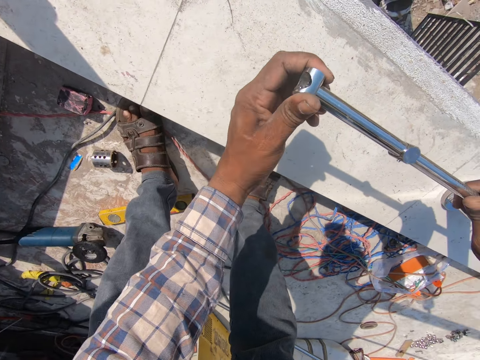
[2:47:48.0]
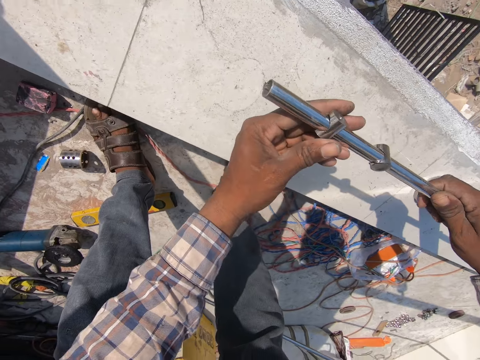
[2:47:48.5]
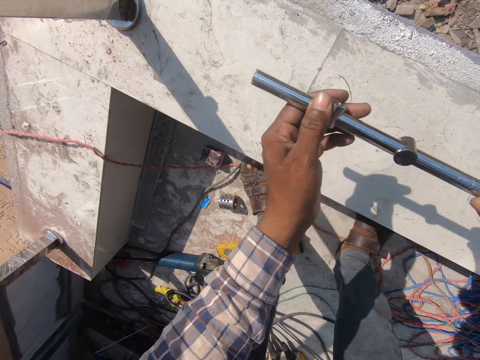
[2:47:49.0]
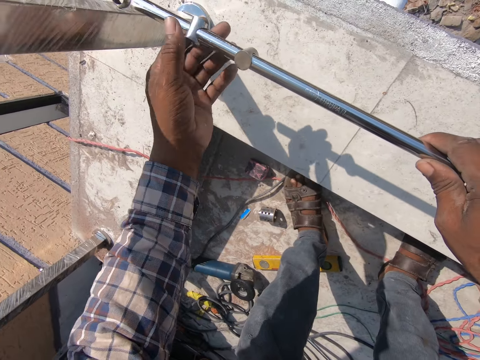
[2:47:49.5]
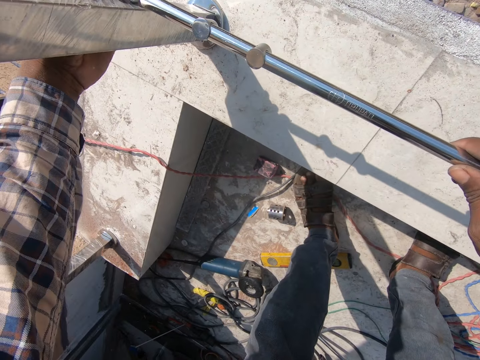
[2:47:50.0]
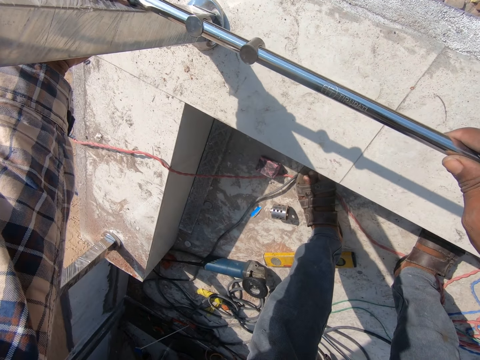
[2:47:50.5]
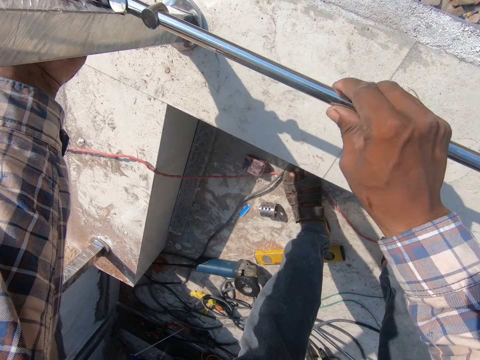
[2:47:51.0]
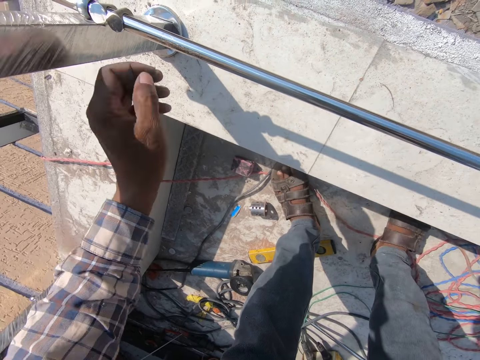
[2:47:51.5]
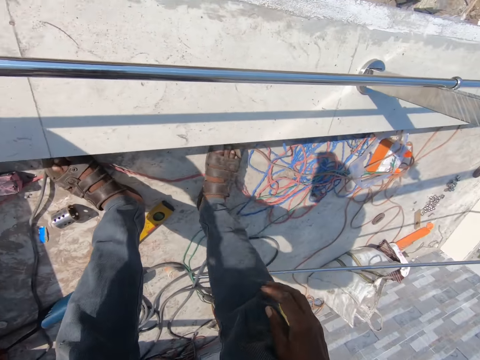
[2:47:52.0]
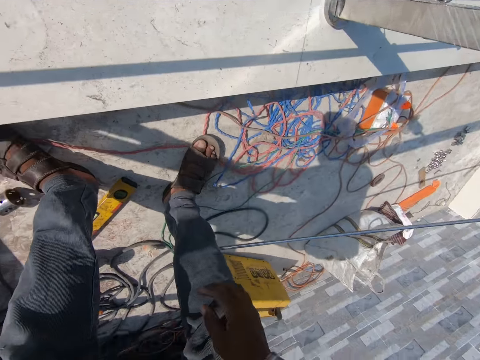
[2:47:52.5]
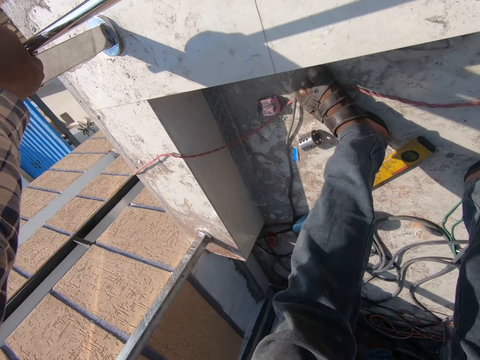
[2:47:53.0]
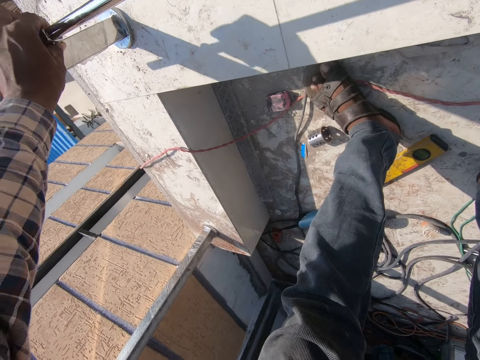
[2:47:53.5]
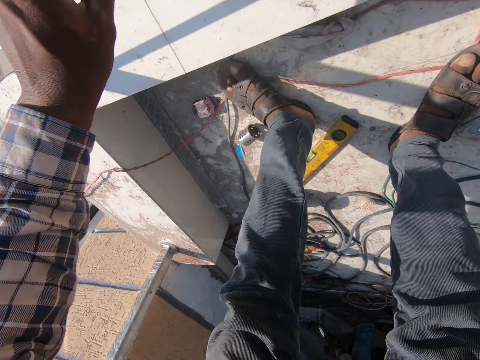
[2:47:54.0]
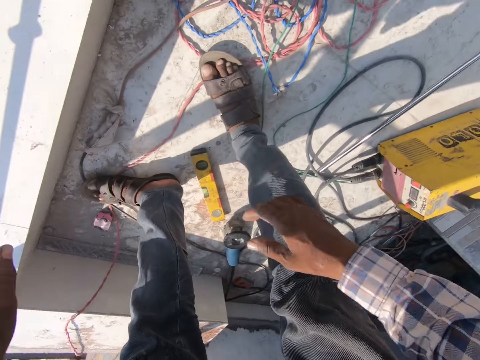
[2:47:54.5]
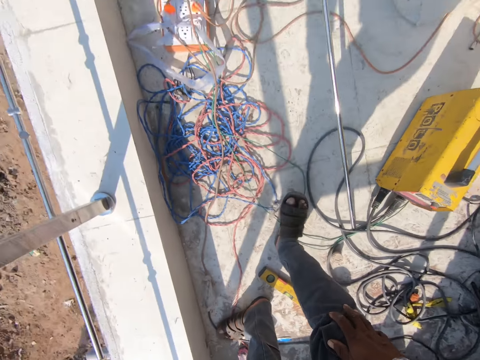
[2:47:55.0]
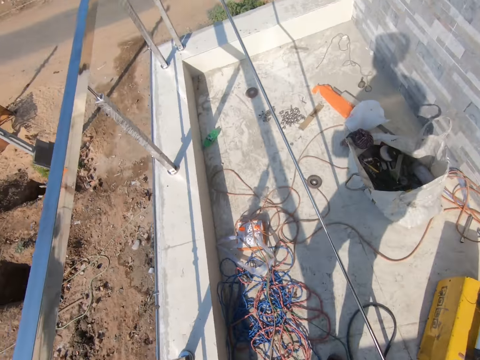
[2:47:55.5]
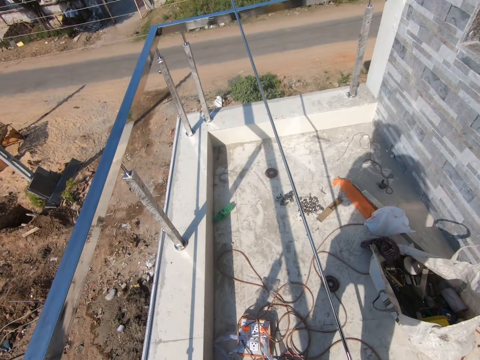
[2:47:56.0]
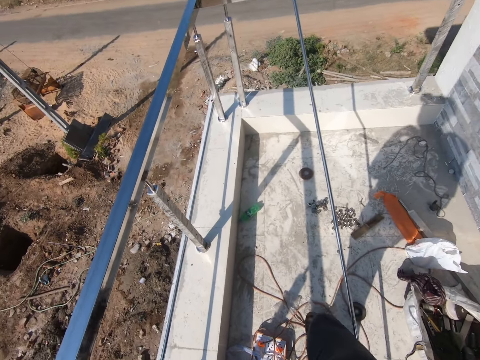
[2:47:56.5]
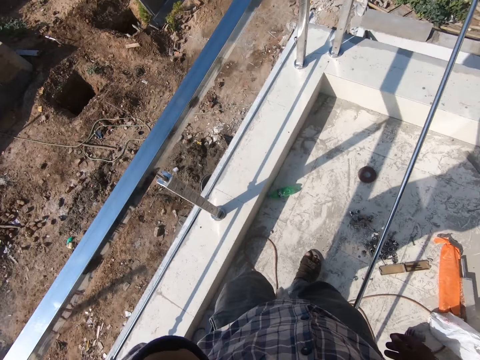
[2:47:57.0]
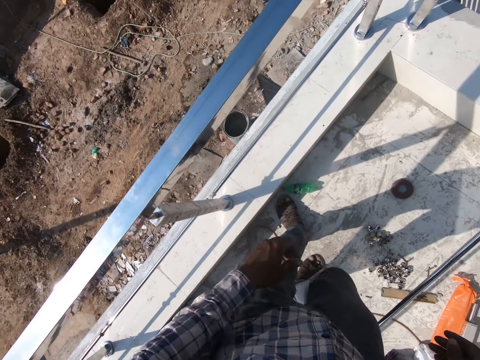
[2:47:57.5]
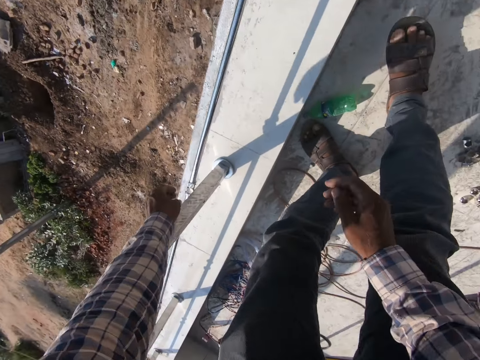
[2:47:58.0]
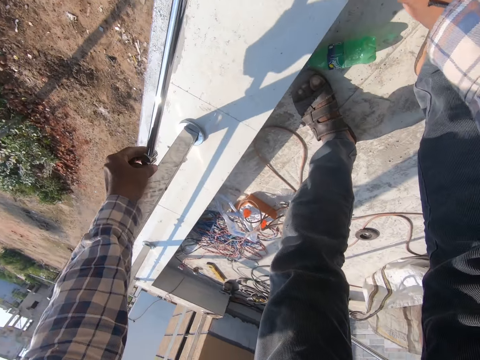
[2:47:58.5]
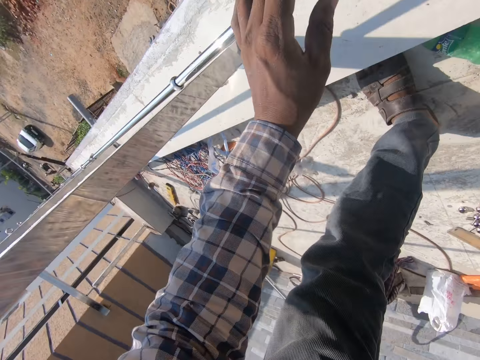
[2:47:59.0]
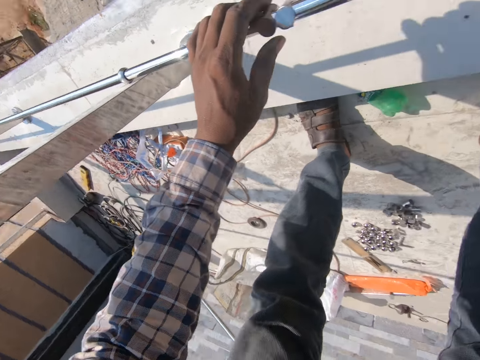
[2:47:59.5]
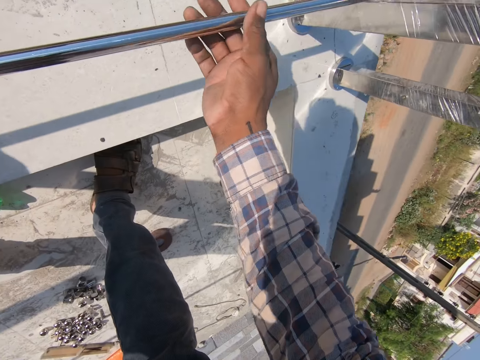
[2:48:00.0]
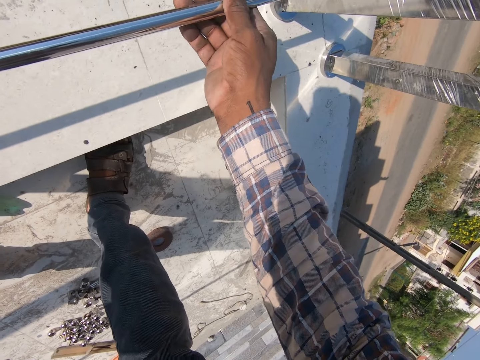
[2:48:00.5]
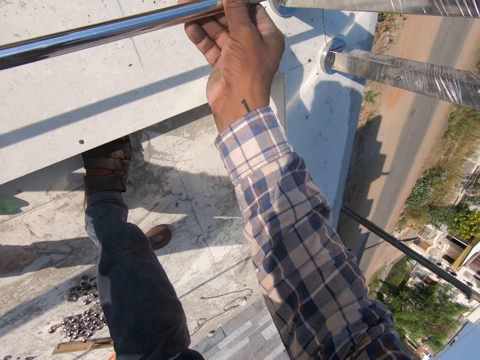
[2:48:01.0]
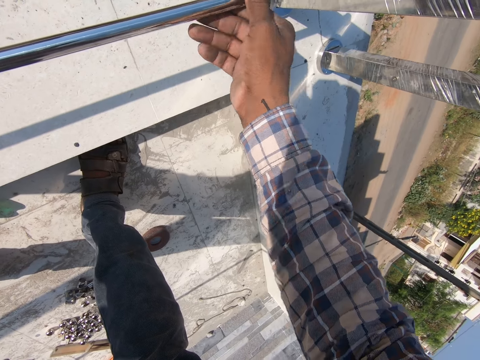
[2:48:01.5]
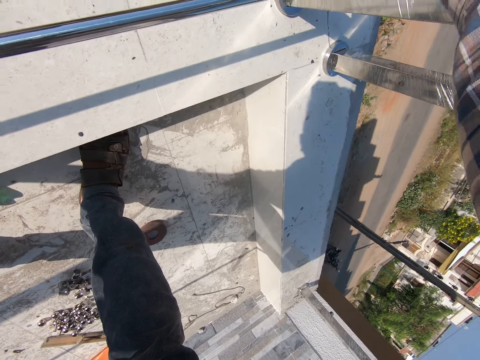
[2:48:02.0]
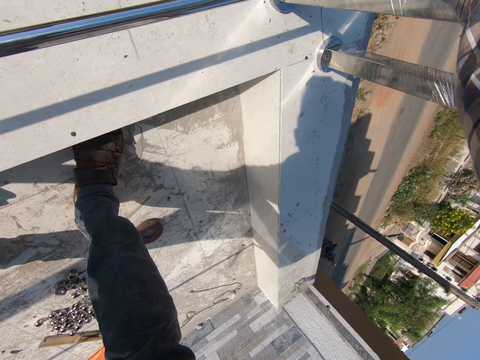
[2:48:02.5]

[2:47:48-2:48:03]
The camera wearer adjusts the metal rod on the pillars. They fix the metal. They walk in the compound. They adjust the metal connectors on the metal rod.

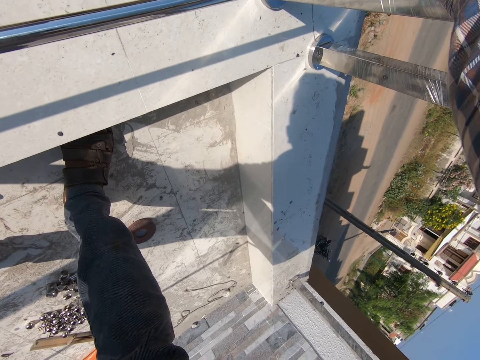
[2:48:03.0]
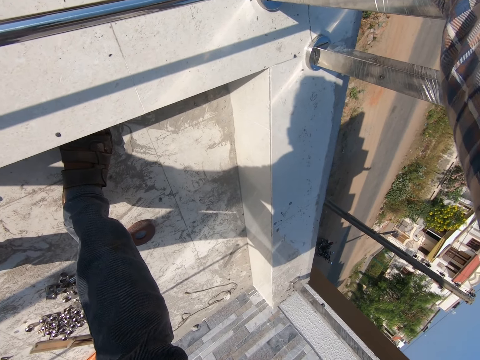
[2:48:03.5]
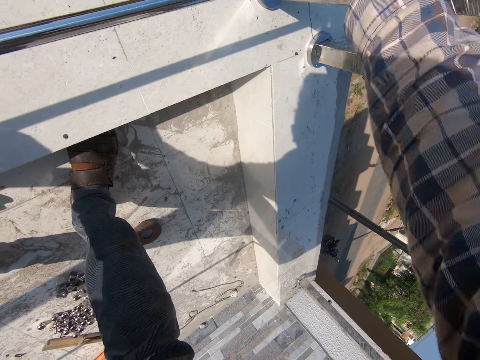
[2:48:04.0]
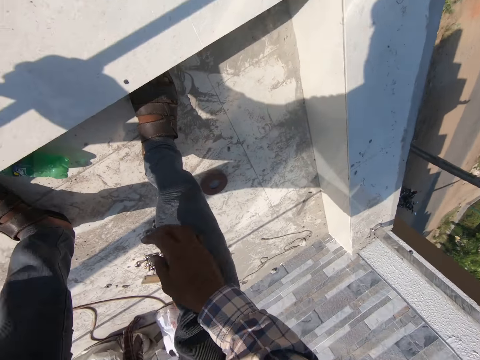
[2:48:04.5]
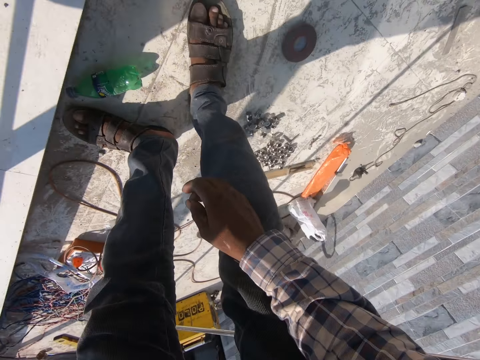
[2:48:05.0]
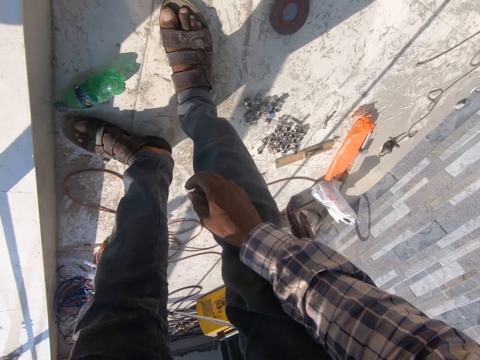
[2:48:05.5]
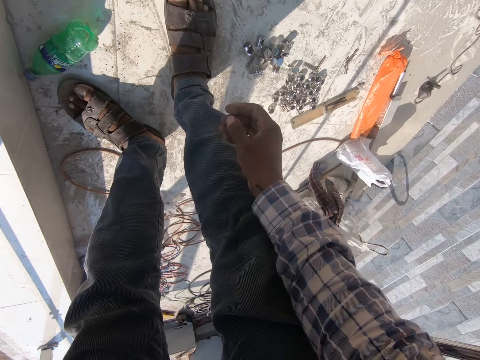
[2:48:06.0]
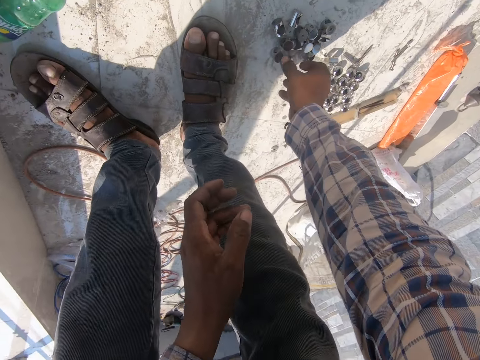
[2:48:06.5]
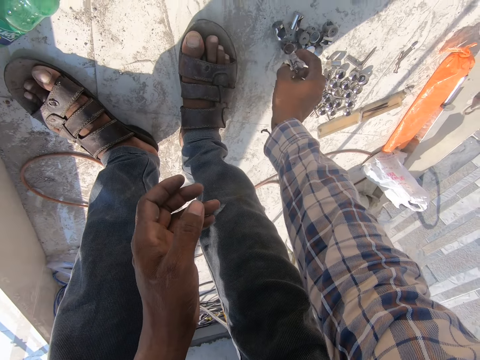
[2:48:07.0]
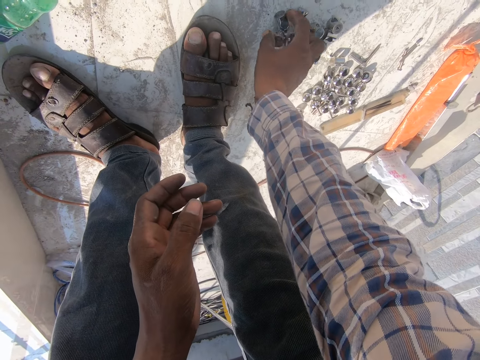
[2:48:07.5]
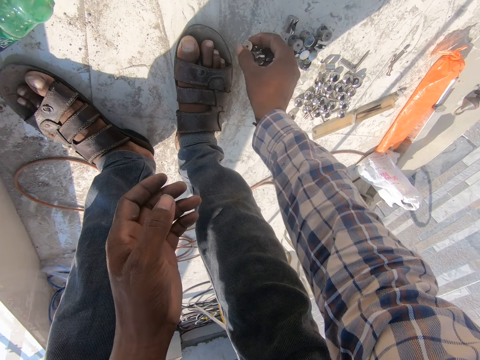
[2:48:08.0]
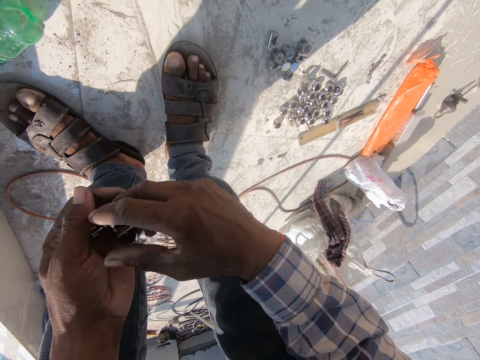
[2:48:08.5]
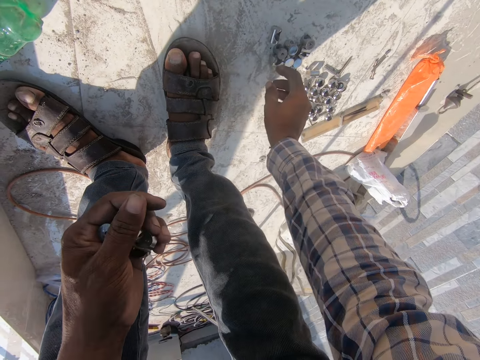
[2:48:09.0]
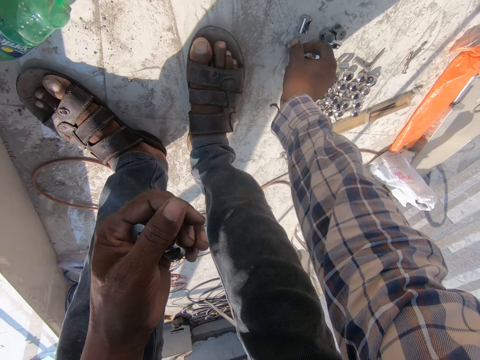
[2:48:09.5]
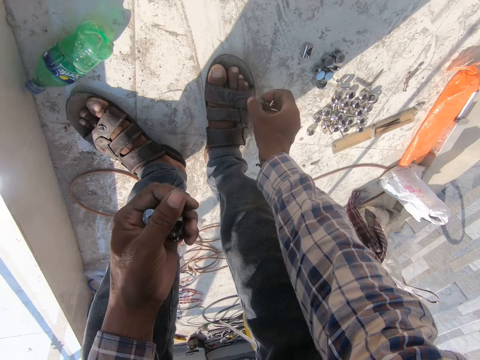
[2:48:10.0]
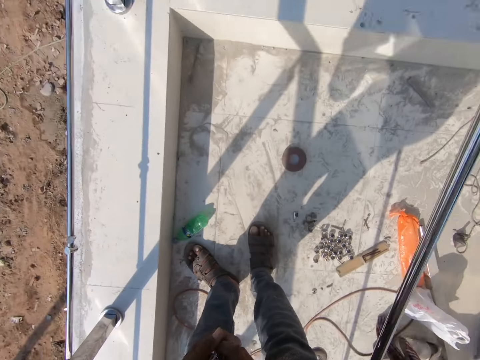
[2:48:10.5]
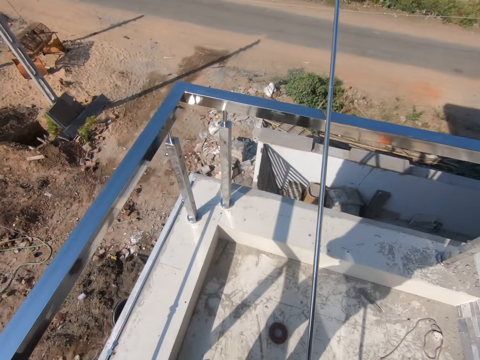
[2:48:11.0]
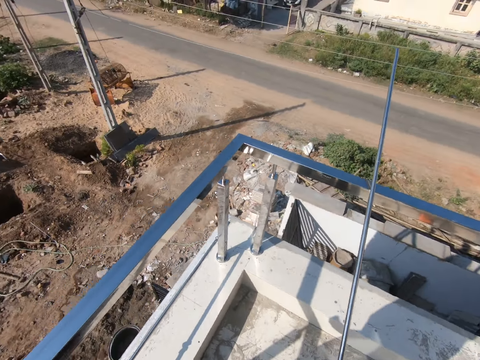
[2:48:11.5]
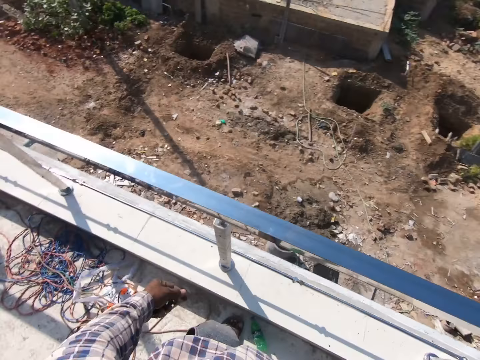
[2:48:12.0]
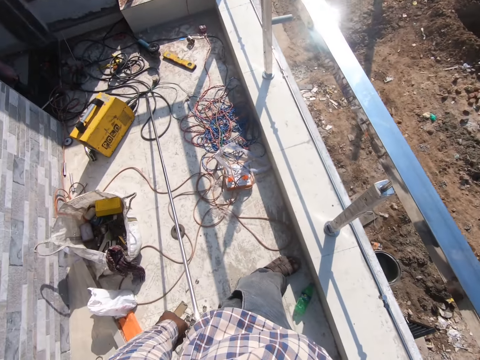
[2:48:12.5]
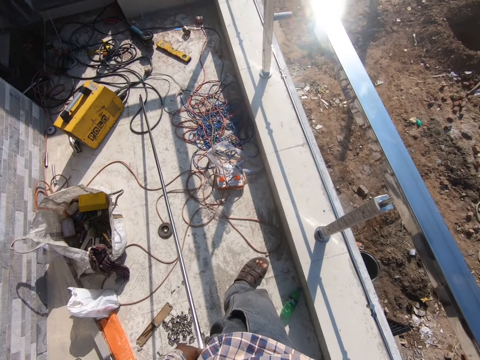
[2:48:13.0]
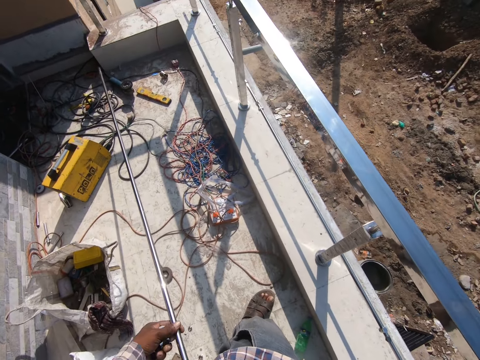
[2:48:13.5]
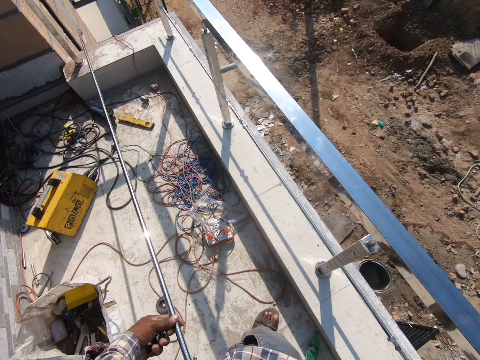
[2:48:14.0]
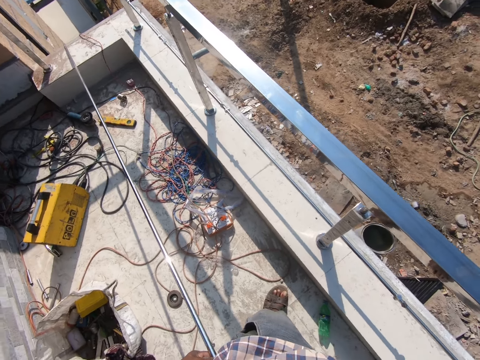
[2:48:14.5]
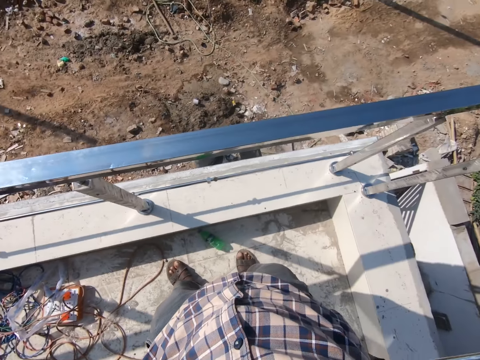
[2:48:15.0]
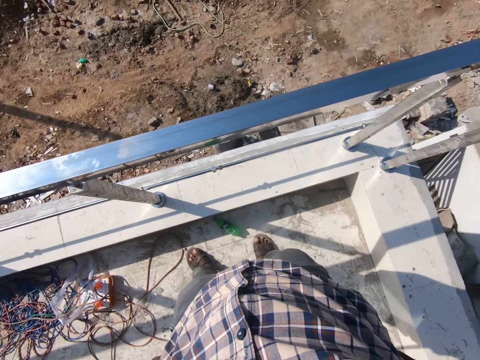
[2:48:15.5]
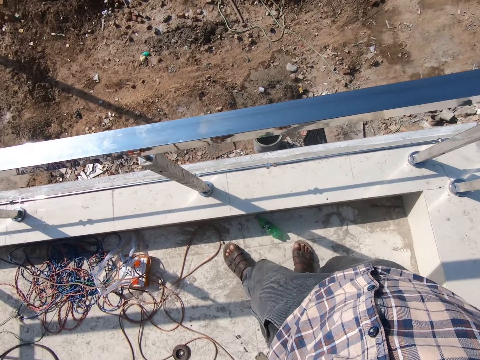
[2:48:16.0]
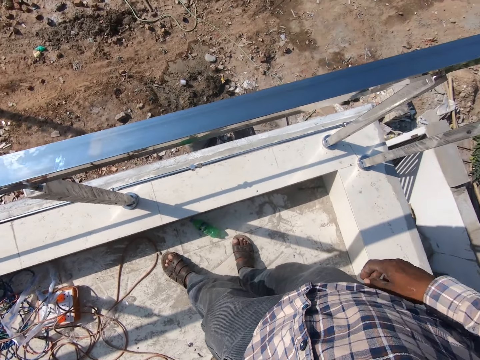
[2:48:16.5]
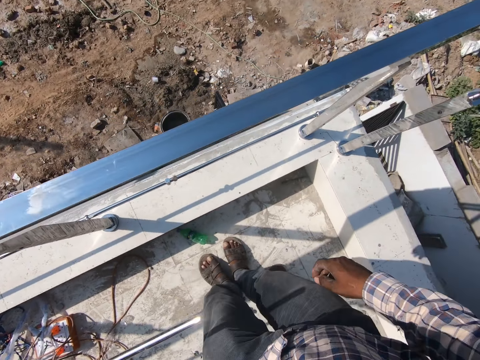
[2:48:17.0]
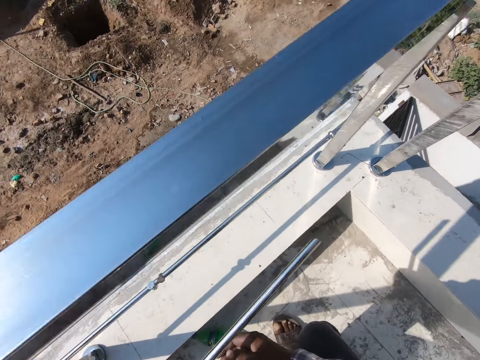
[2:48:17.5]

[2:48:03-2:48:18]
The camera wearer picks up the metal connectors. They turn around. They take some bonnets. They pull the metal rod. They touch the metal.
